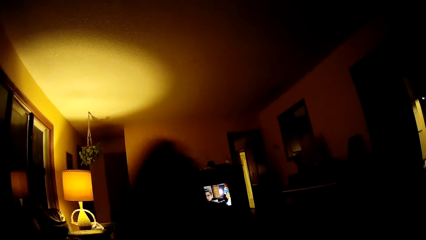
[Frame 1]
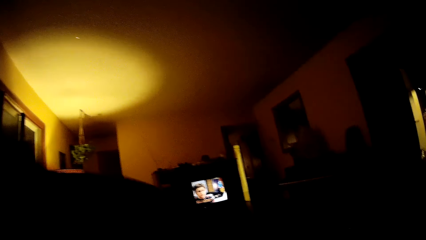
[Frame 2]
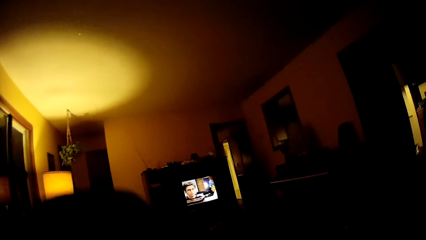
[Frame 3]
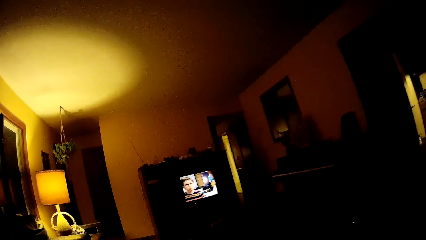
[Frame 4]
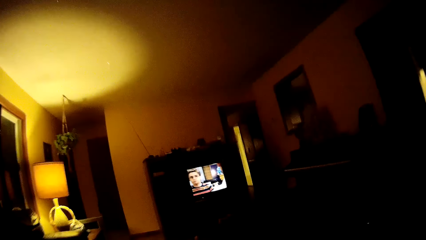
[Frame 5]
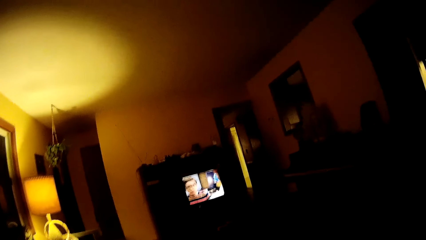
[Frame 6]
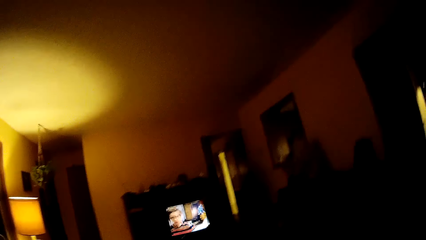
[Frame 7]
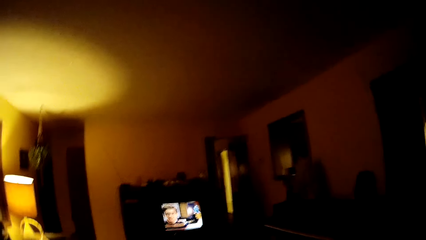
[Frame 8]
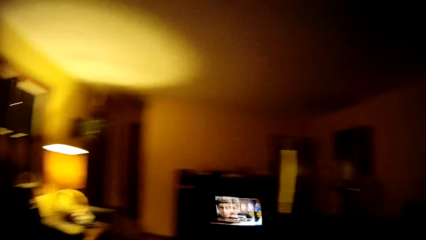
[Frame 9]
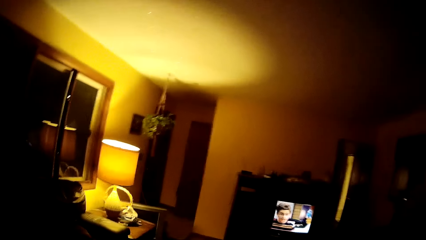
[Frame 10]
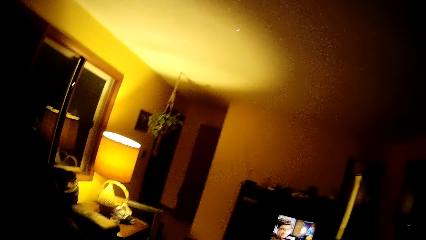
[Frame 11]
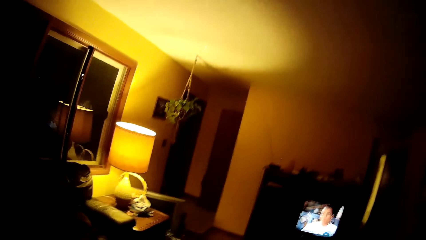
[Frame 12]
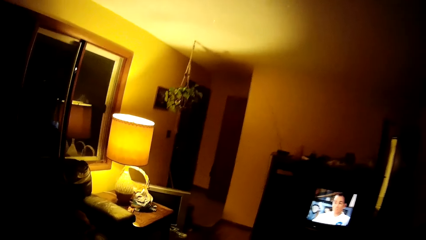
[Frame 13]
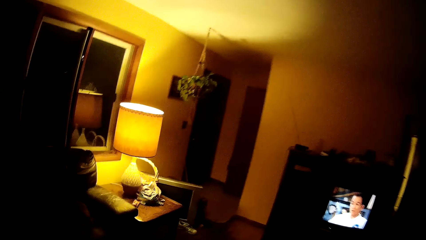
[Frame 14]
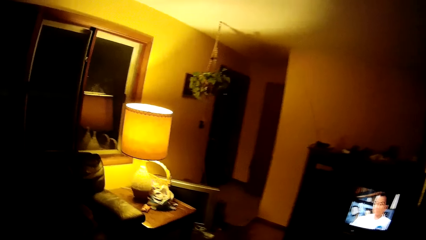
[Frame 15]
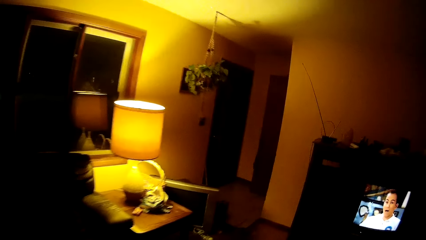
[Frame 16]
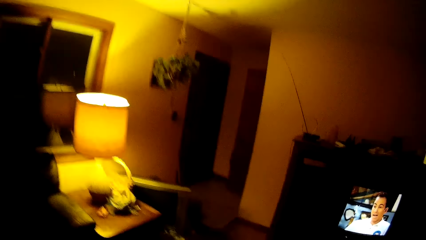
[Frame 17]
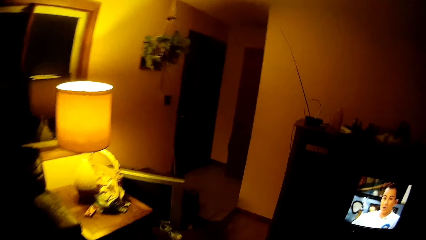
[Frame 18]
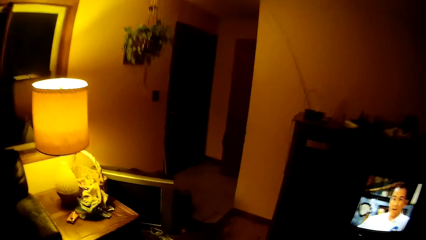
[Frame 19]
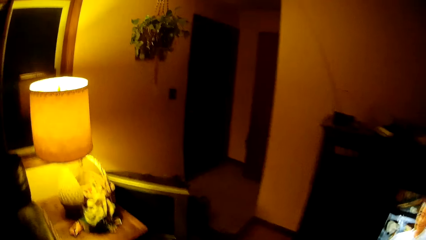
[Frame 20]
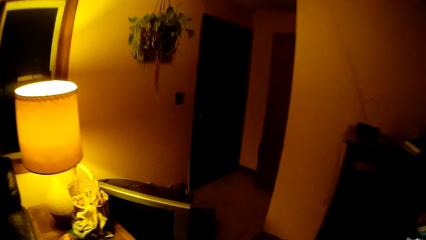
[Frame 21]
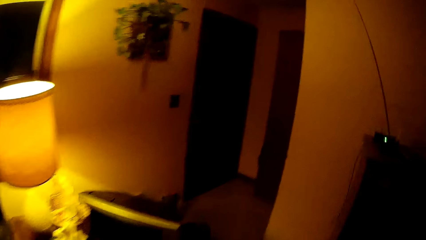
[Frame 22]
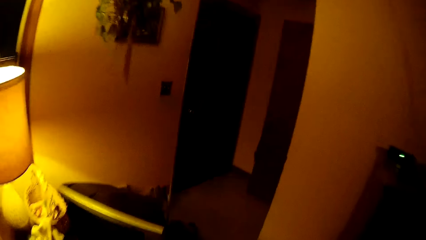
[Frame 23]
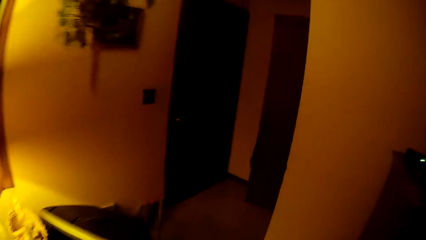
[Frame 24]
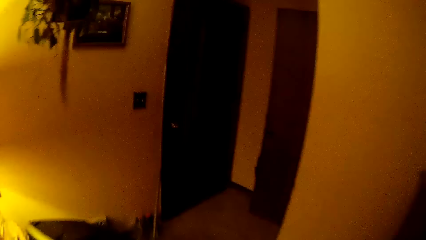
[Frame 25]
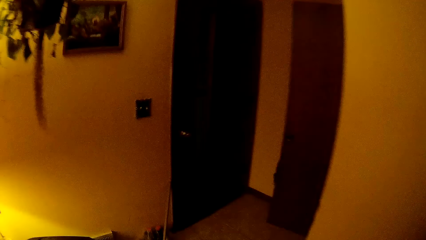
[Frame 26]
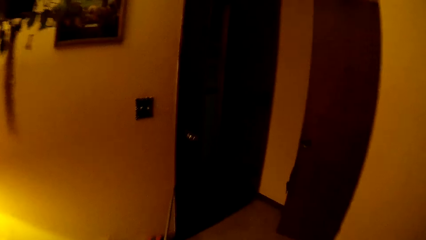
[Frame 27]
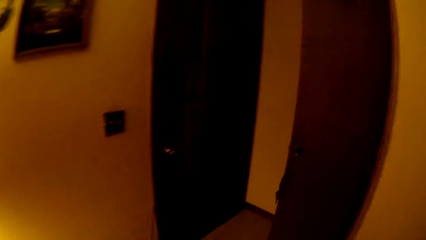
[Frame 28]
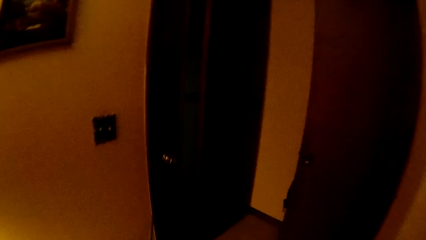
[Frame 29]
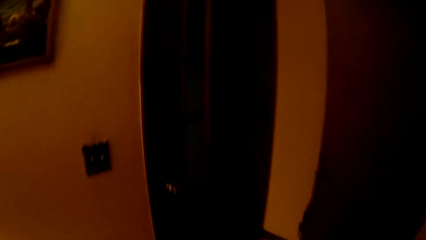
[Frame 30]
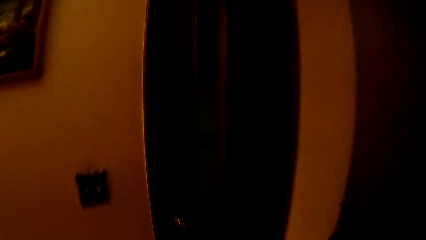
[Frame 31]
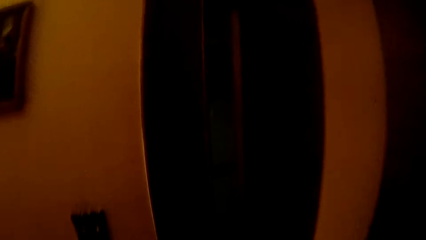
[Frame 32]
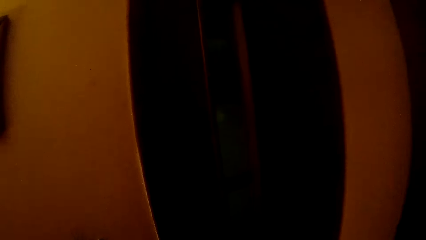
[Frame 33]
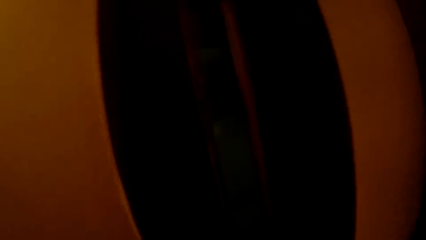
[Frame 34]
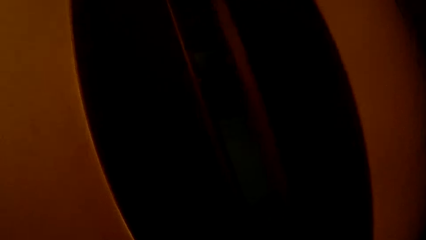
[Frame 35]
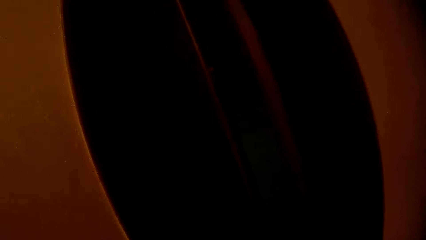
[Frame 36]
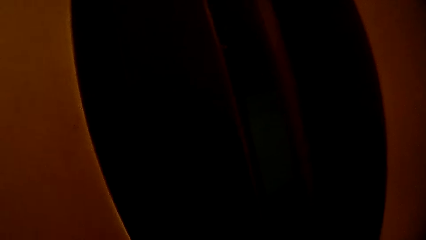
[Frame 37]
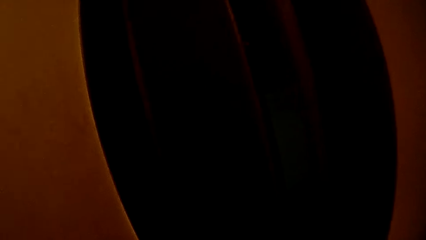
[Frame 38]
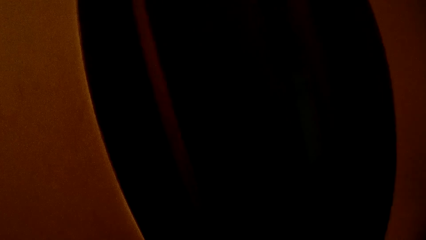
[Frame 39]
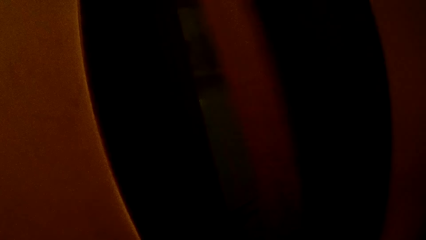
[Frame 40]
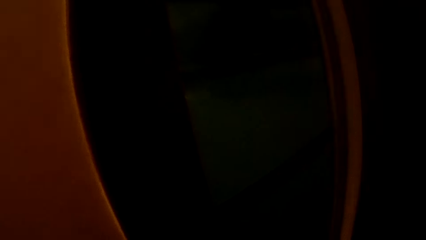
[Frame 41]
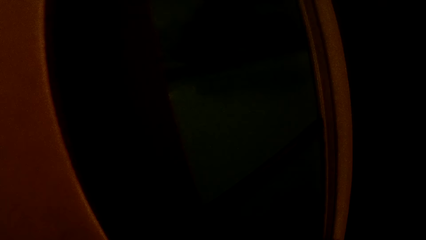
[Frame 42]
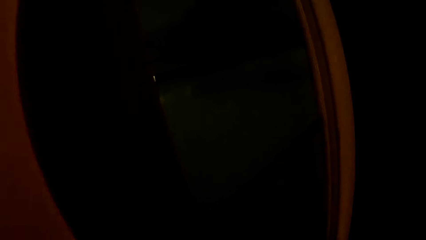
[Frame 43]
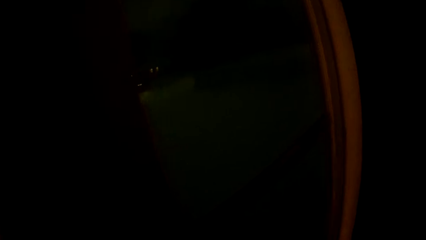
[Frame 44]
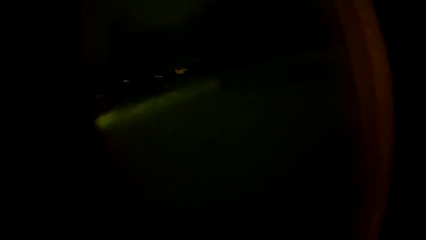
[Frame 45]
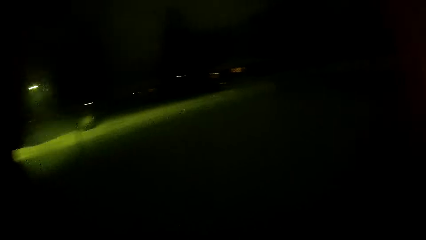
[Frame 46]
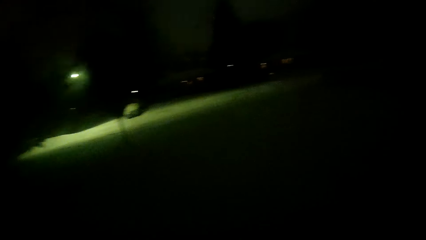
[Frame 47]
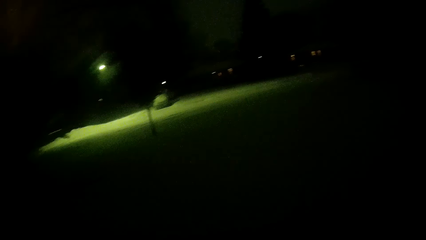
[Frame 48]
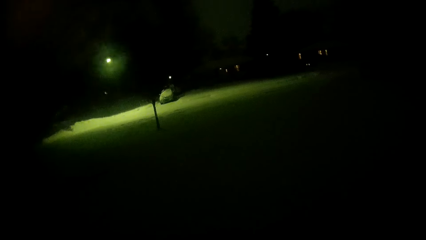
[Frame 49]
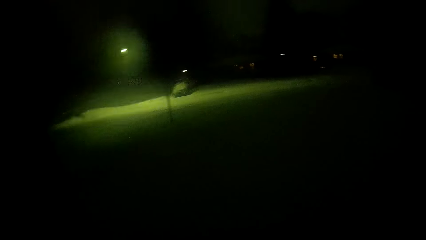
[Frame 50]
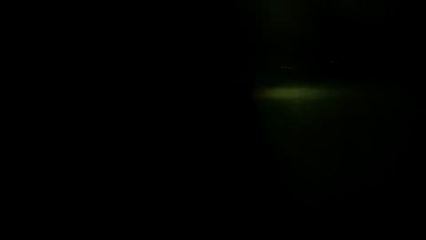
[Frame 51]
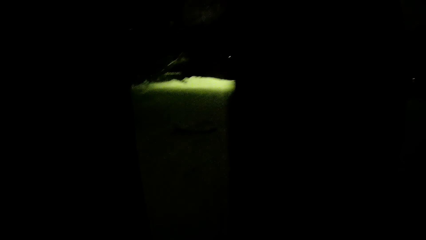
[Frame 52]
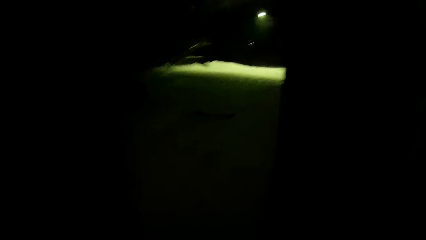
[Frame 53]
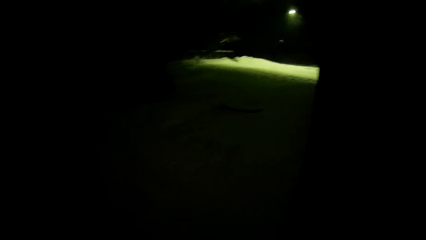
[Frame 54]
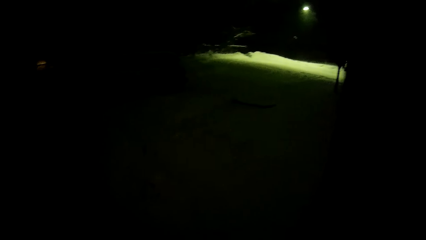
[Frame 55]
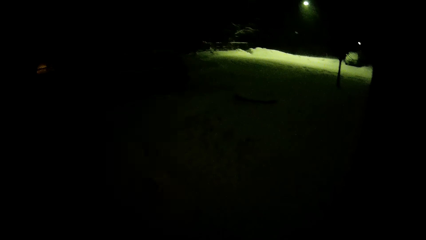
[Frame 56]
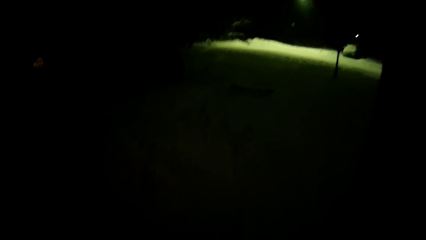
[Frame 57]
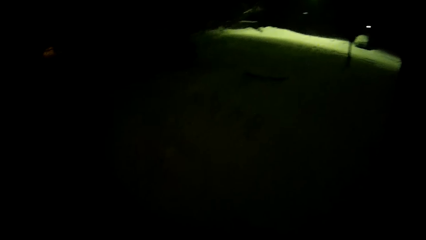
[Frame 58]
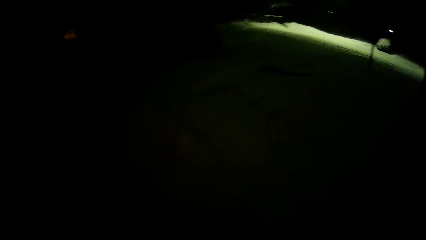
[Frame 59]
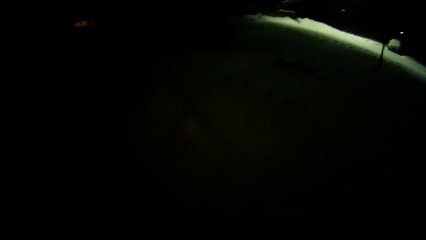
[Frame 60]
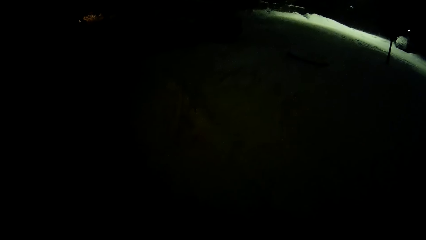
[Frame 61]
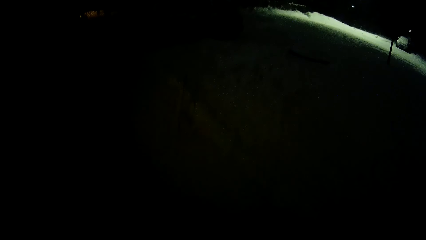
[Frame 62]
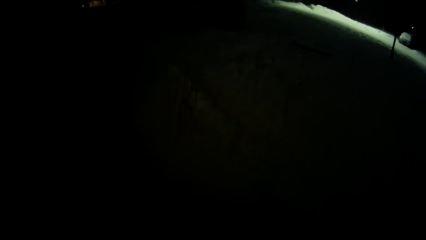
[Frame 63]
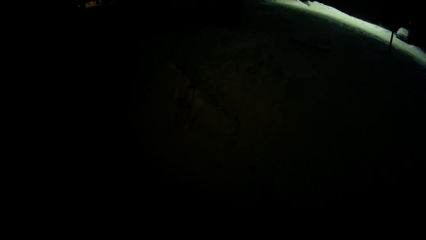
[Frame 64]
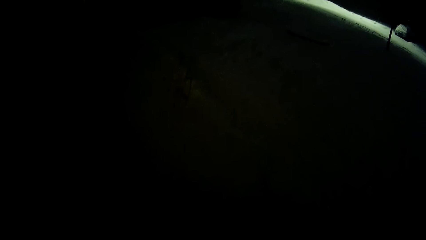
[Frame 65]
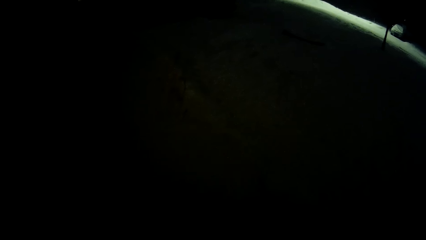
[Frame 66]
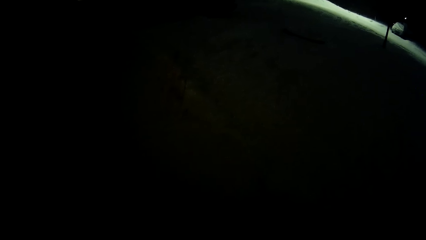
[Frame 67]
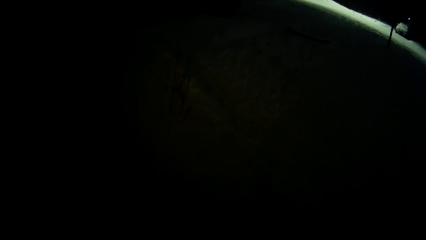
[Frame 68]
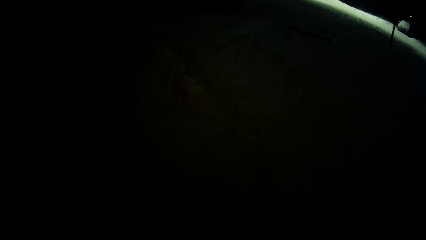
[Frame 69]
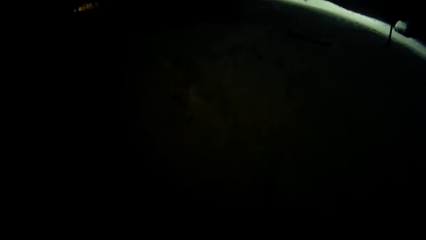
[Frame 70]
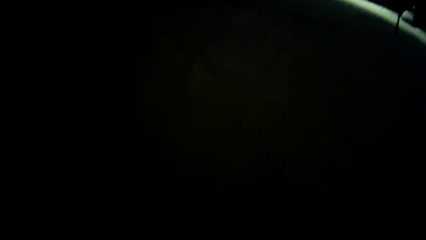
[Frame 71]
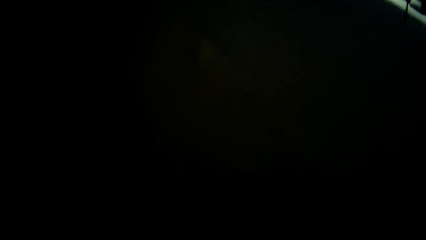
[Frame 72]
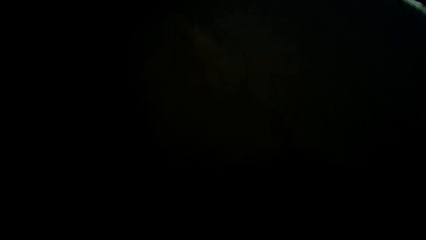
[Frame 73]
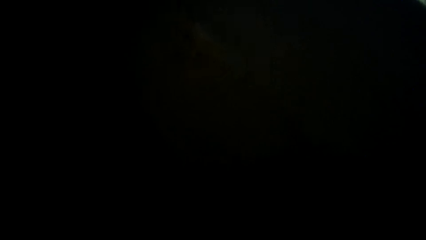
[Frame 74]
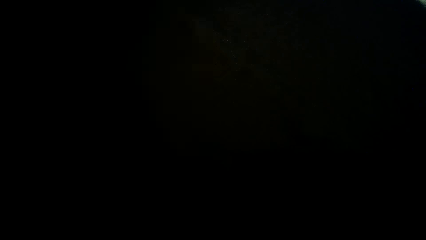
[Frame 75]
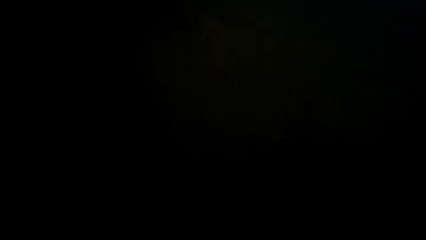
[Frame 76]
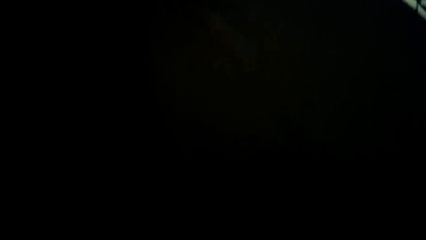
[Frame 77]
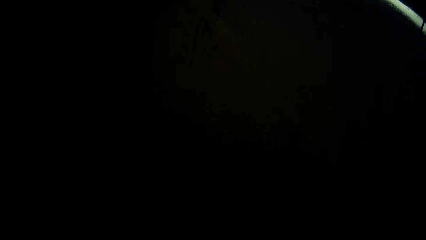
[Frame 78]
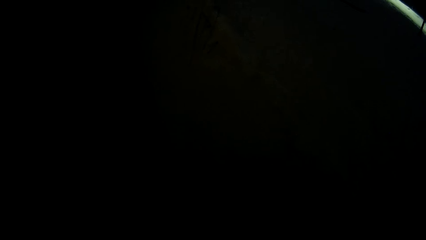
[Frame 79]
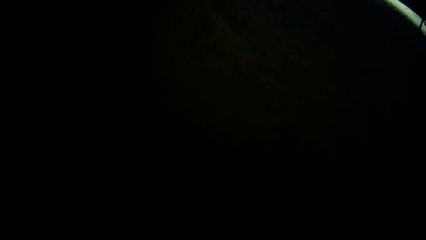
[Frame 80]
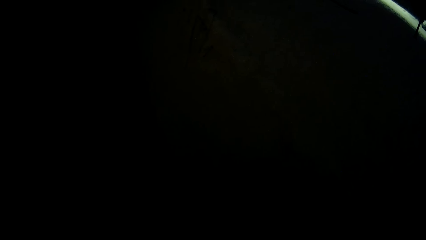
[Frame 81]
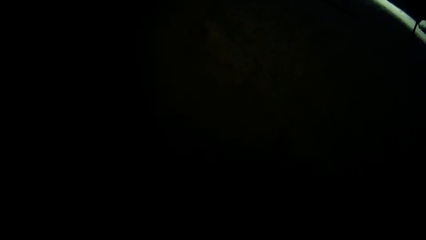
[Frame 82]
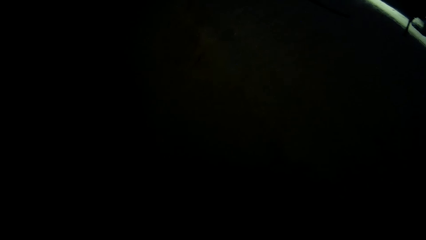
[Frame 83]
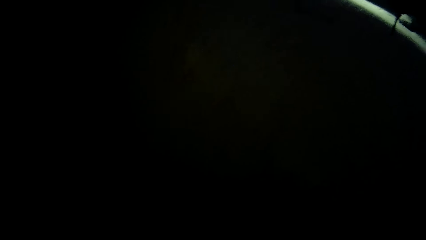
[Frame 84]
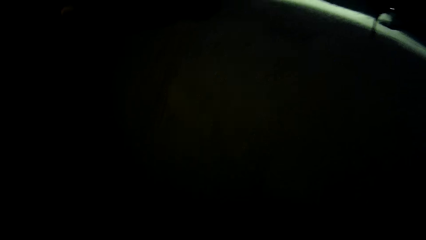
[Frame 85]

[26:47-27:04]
The camera wearer stands. He walks to the door of the house. He walks in the house. He opens the door of the house with his right hand. He looks at the surroundings. He goes out of the house.
